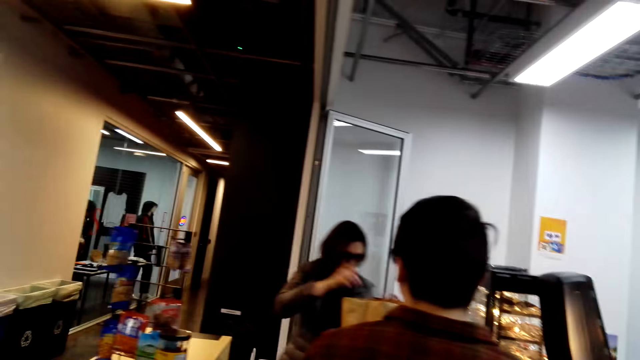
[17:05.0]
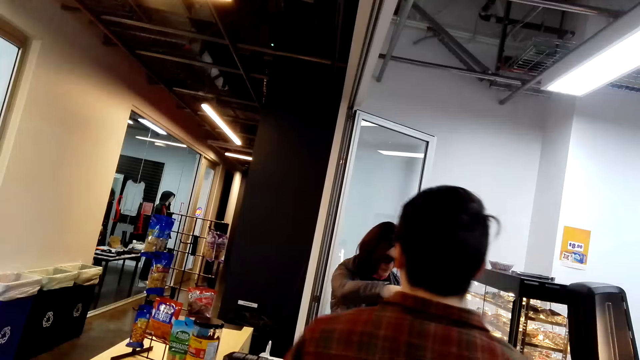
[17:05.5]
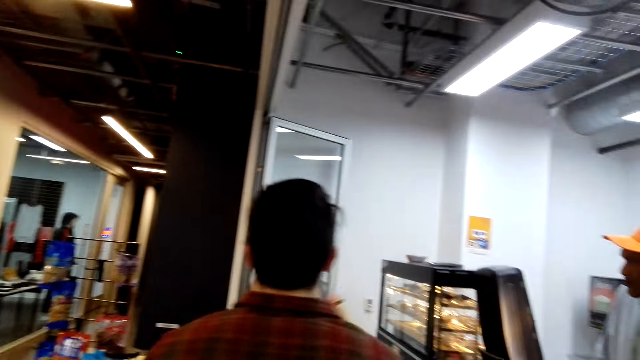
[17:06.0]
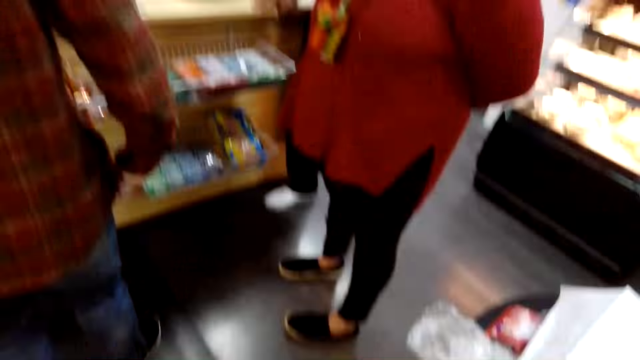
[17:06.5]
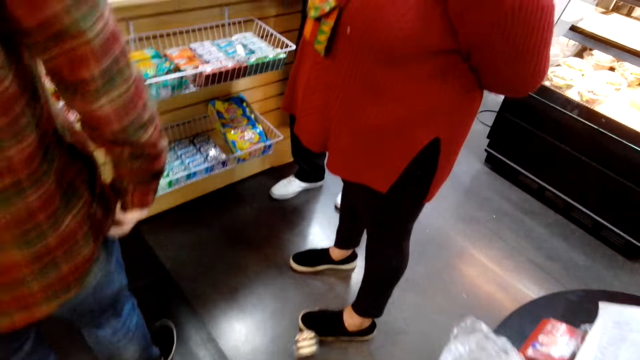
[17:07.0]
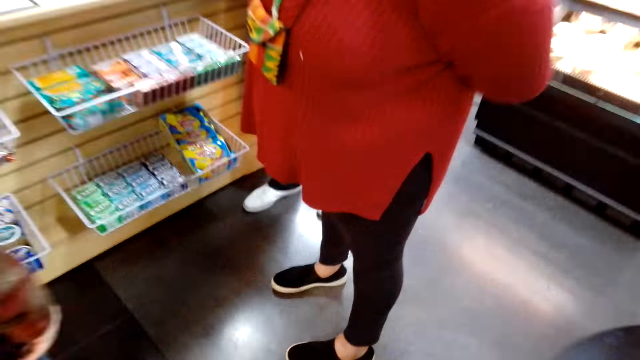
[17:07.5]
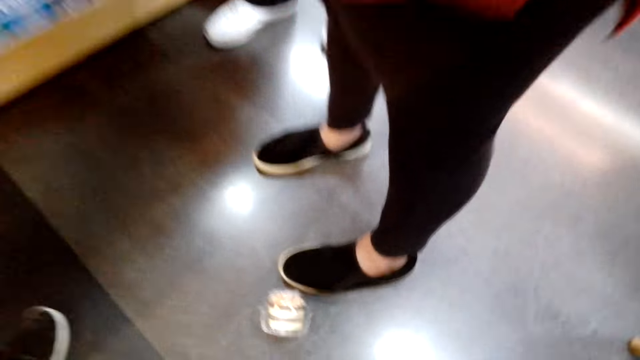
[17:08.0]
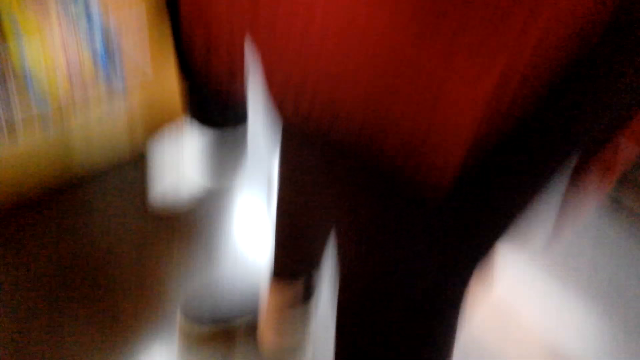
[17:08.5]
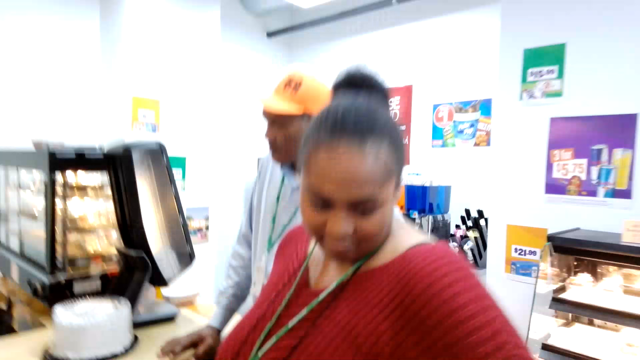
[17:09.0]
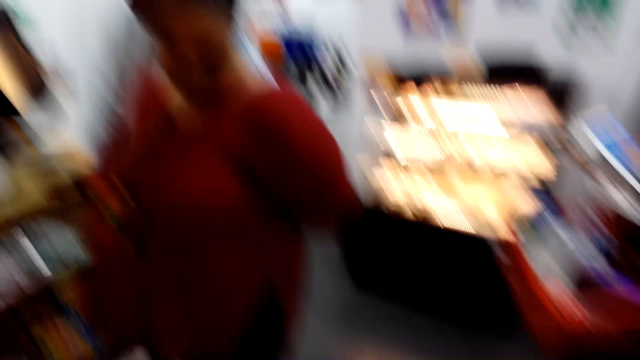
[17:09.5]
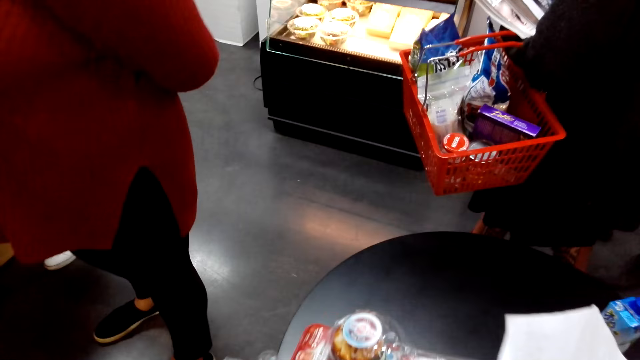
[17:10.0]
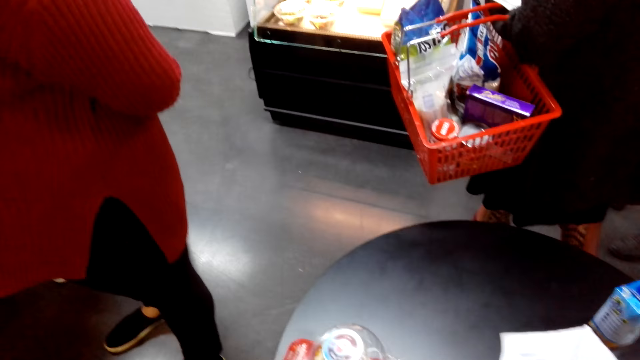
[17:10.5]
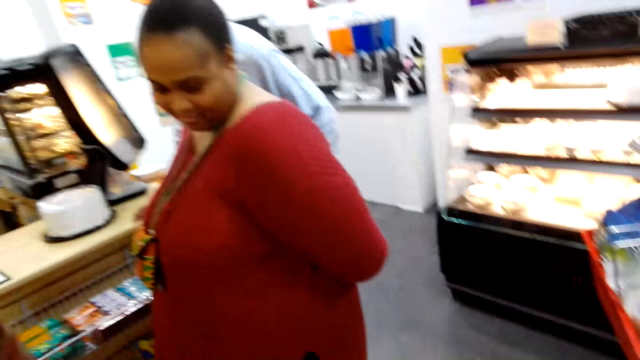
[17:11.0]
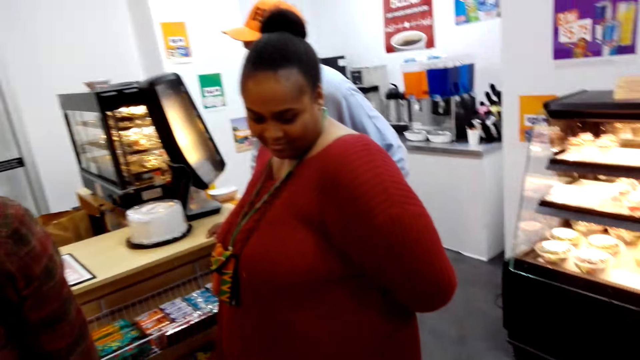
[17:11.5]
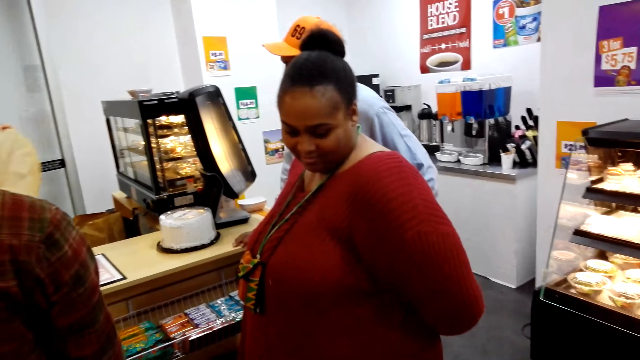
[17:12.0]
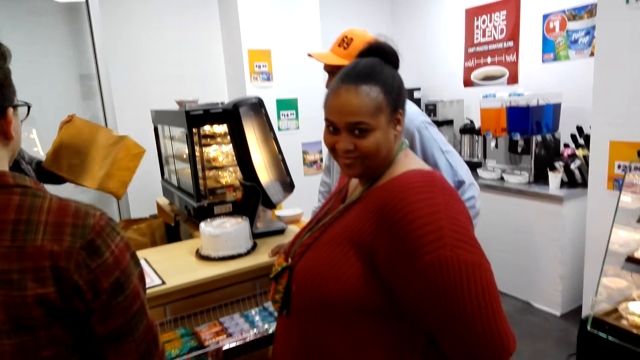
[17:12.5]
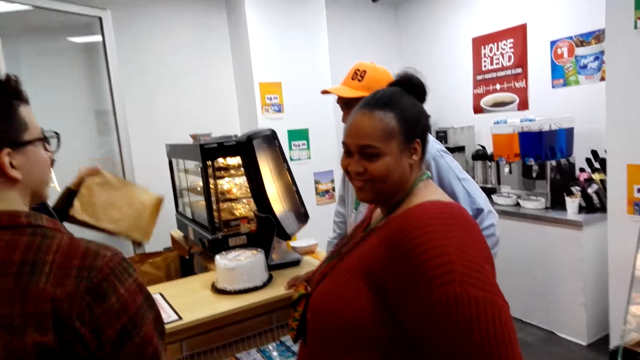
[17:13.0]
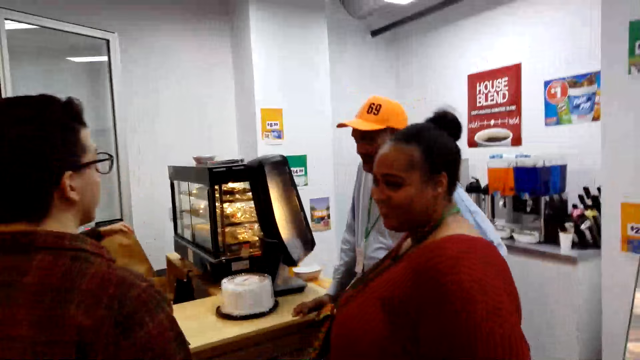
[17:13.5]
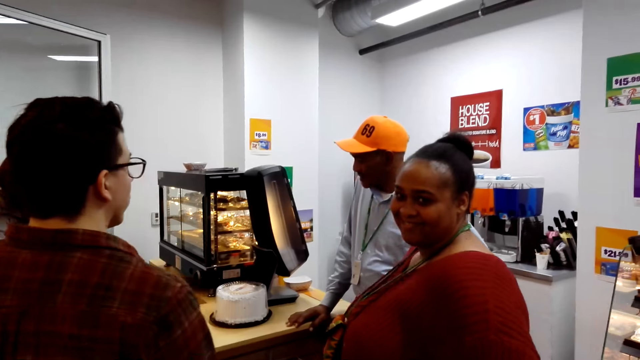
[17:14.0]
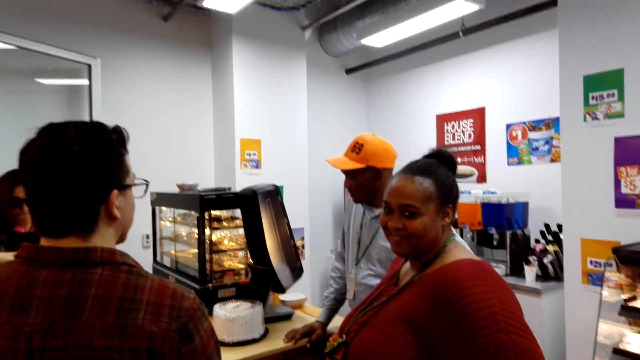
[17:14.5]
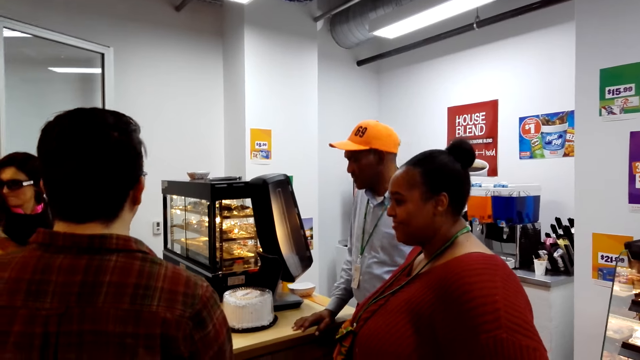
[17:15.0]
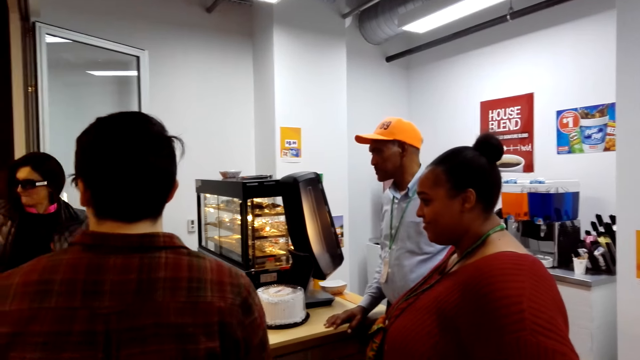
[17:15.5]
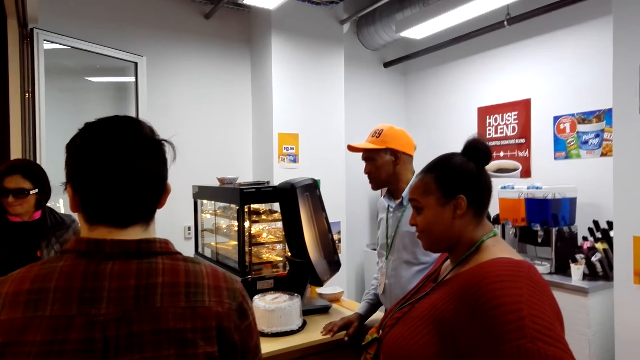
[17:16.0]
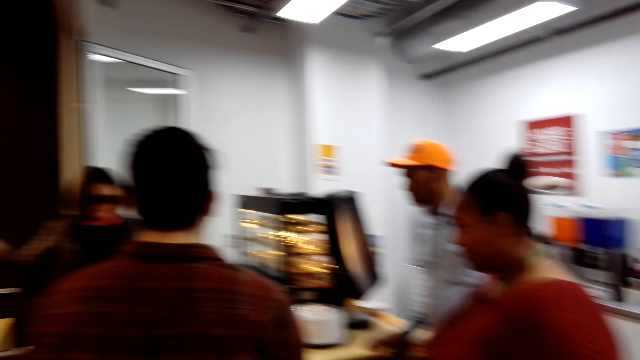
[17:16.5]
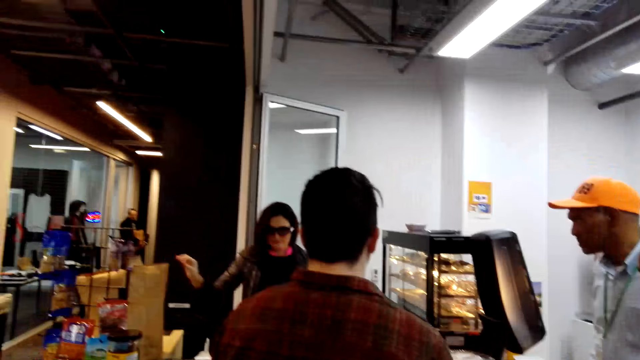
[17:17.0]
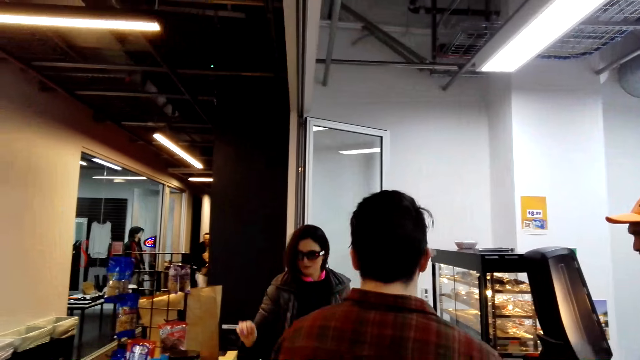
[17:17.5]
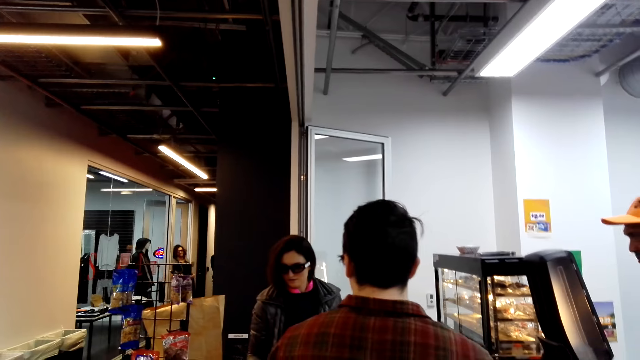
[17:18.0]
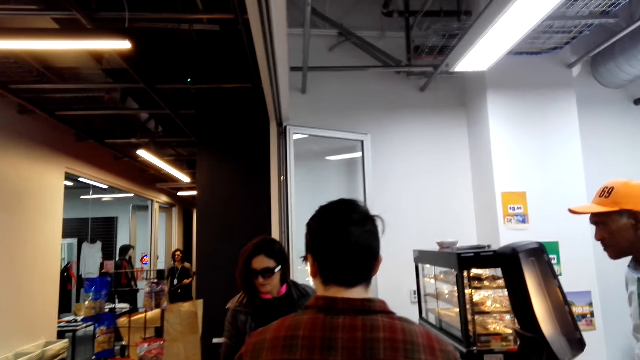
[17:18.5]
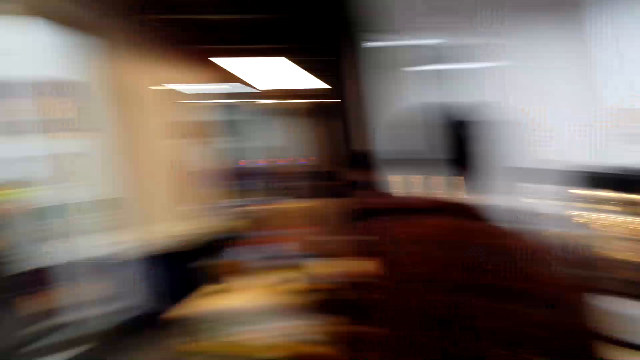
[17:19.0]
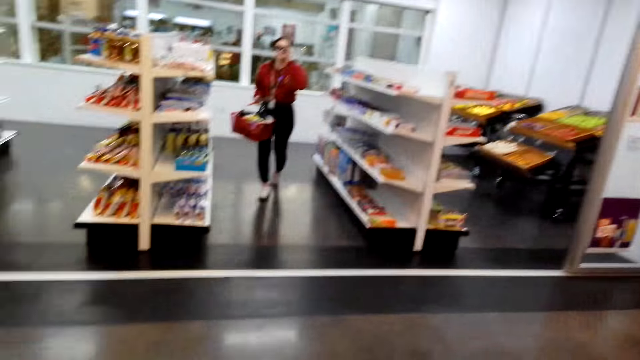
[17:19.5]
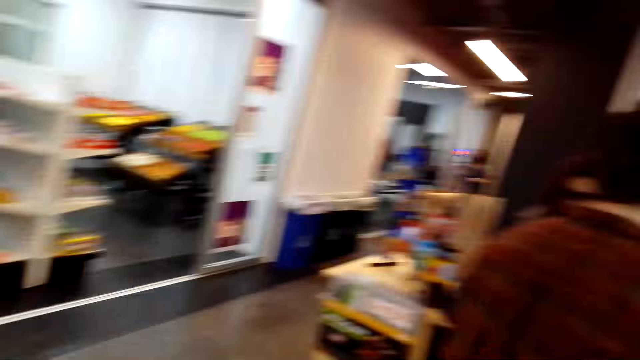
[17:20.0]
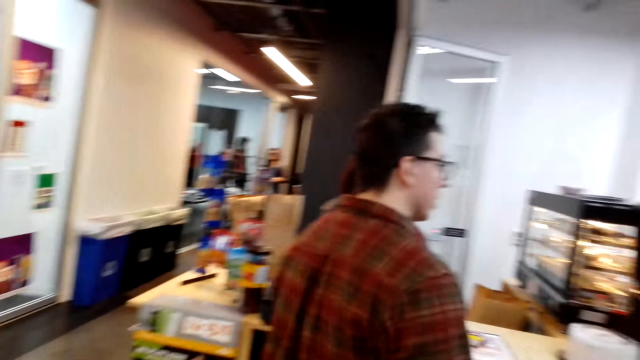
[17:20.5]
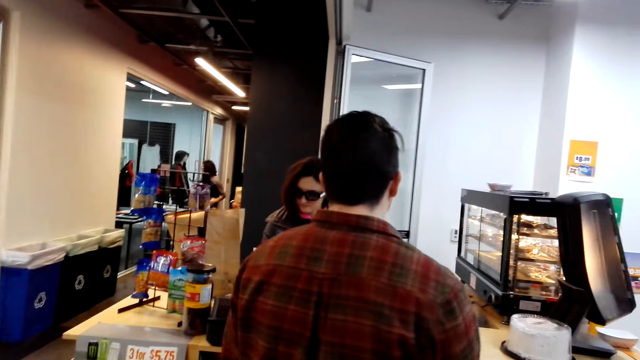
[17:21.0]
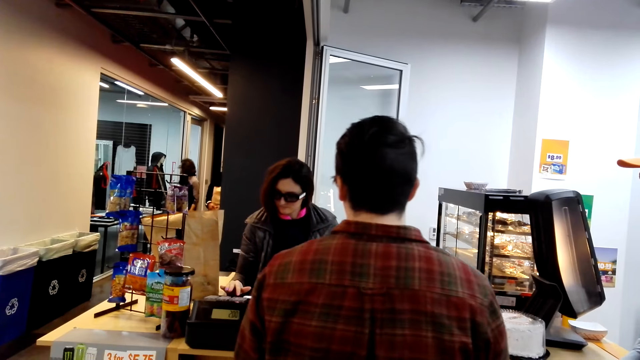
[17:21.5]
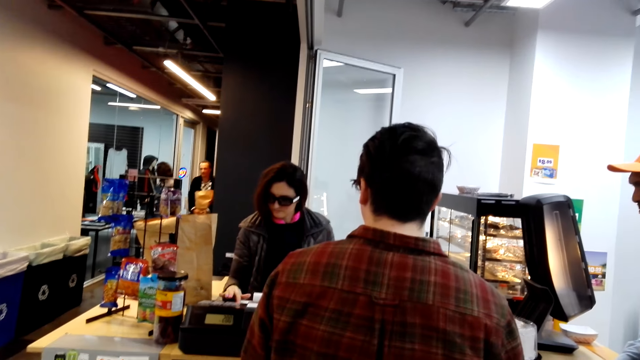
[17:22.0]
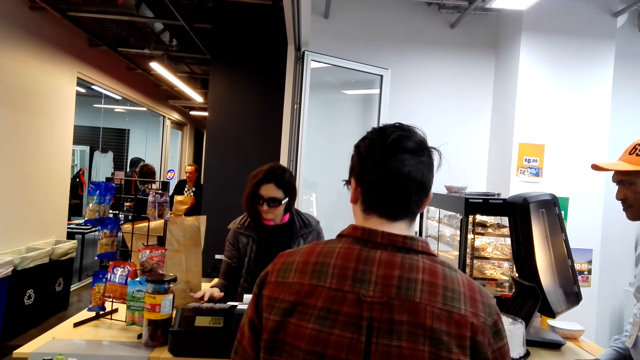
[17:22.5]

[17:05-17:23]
The camera wearer picks up a cupcake on the floor. They put the cupcake in the shopping basket. They touch the items in the tray. They look around.

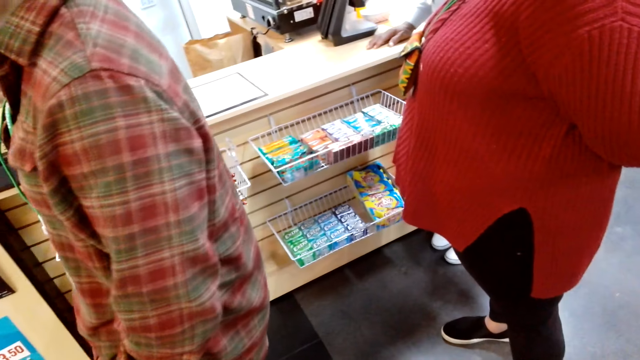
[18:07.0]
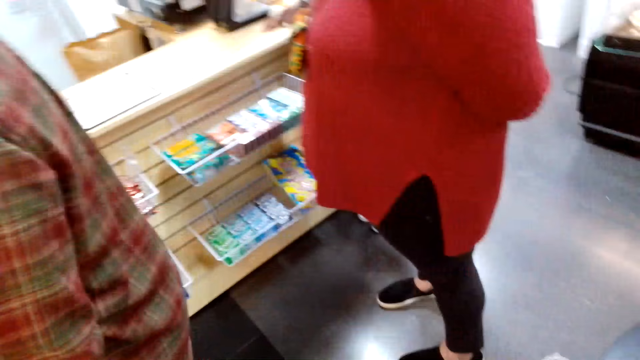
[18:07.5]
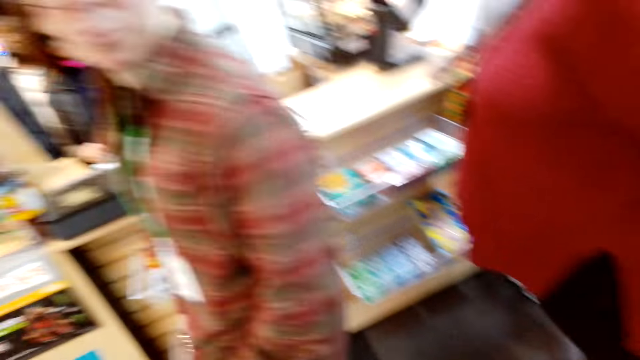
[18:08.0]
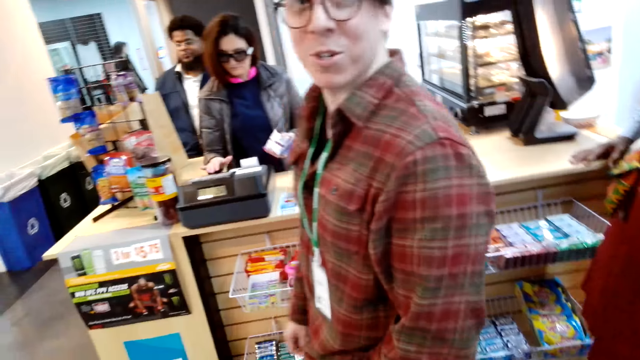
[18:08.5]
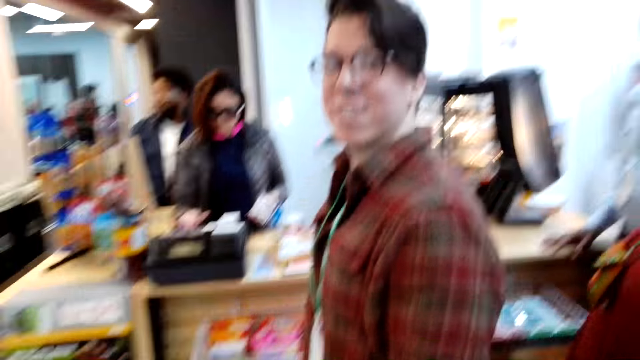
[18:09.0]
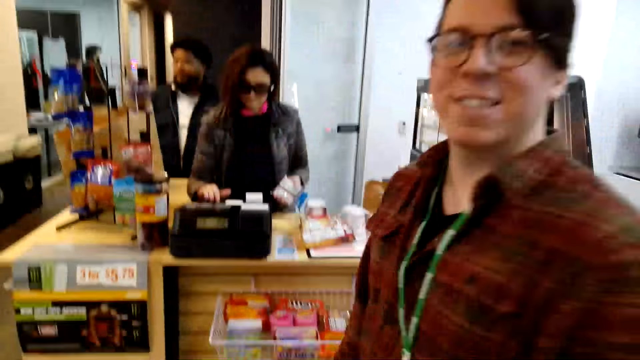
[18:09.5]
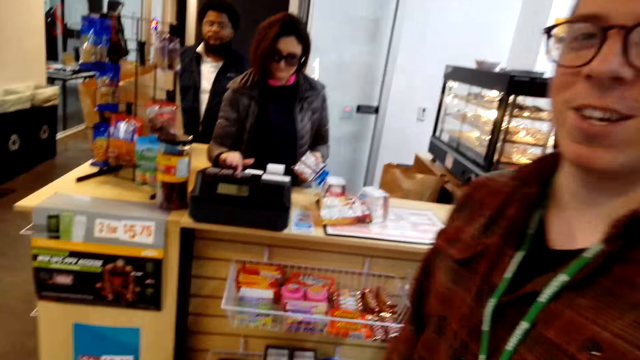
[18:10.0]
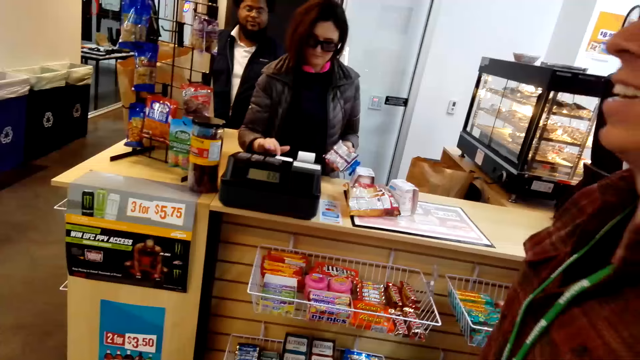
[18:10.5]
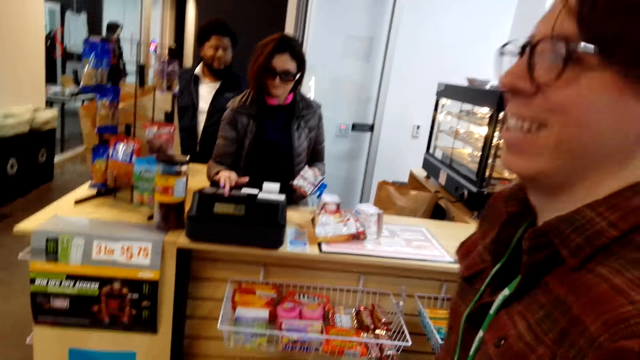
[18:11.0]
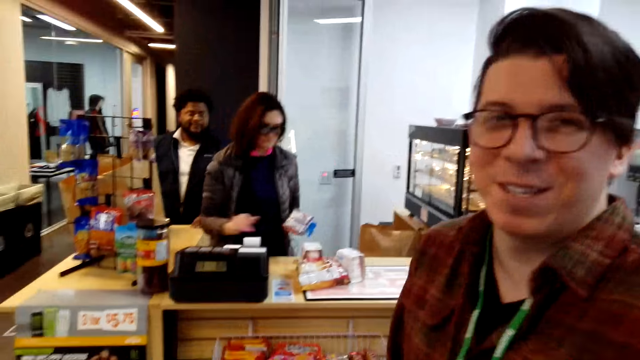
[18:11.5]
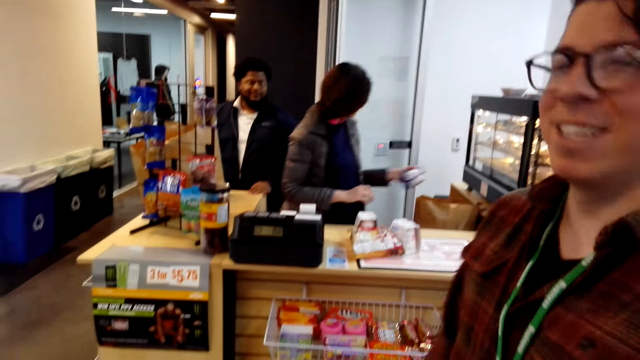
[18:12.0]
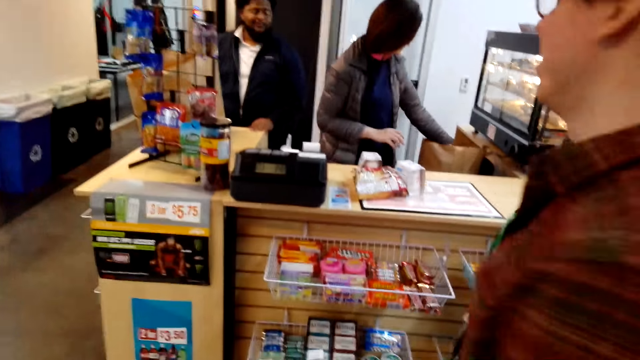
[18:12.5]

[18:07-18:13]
A man talks with the camera wearer.
